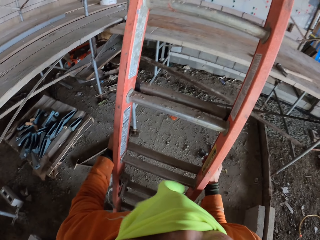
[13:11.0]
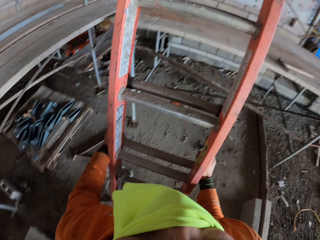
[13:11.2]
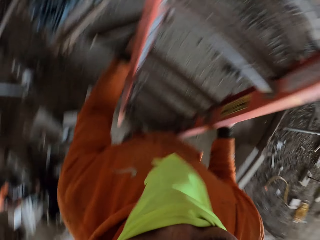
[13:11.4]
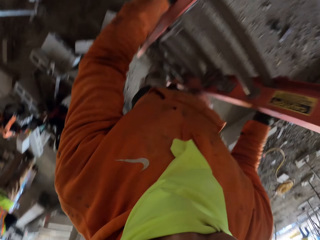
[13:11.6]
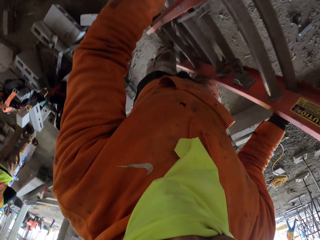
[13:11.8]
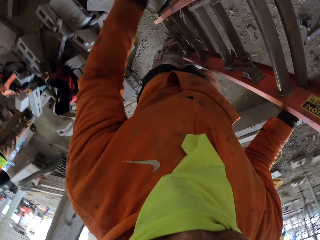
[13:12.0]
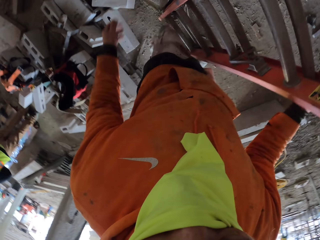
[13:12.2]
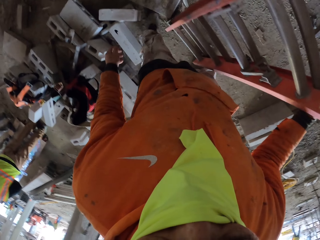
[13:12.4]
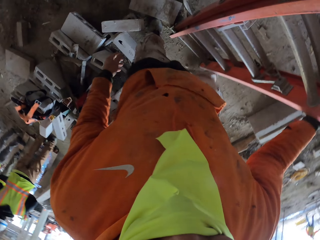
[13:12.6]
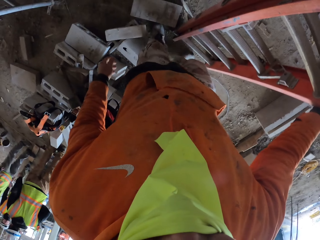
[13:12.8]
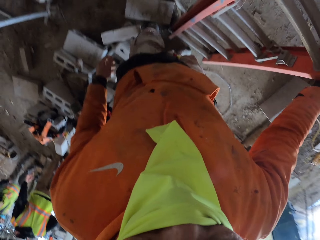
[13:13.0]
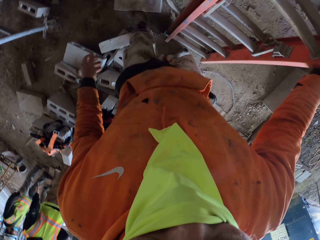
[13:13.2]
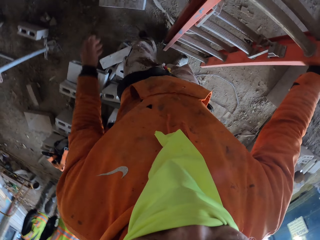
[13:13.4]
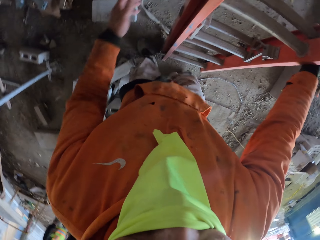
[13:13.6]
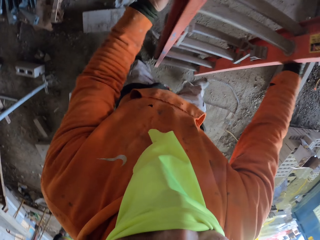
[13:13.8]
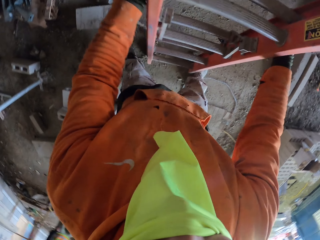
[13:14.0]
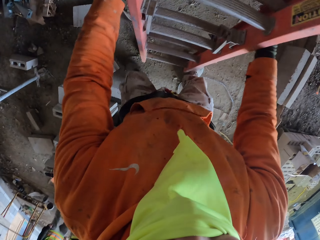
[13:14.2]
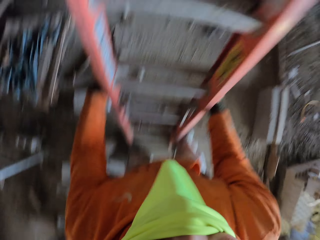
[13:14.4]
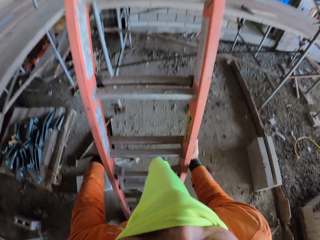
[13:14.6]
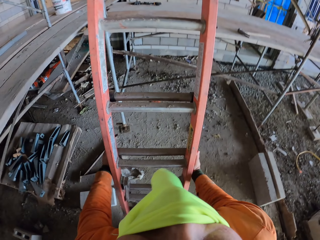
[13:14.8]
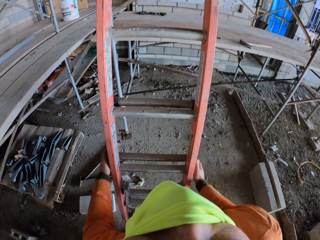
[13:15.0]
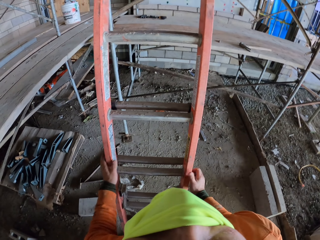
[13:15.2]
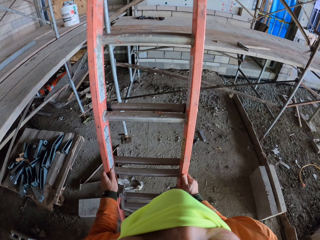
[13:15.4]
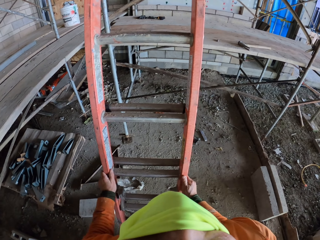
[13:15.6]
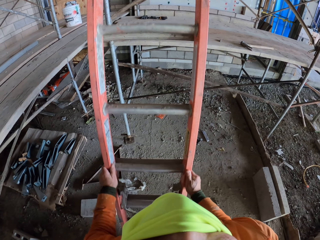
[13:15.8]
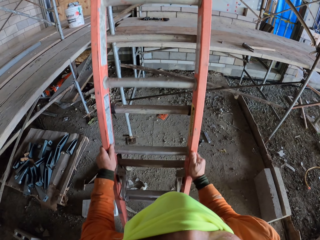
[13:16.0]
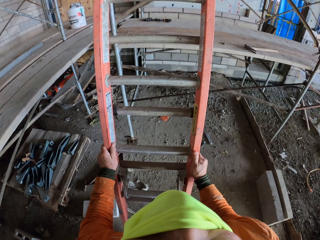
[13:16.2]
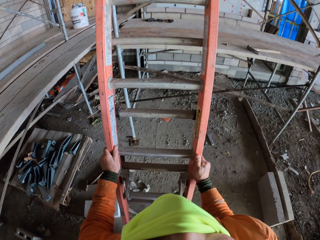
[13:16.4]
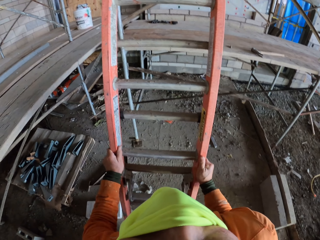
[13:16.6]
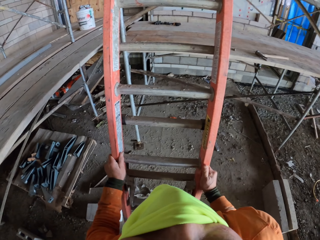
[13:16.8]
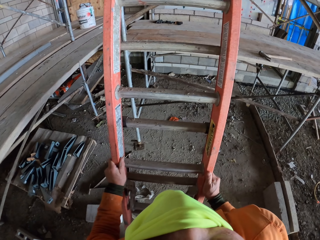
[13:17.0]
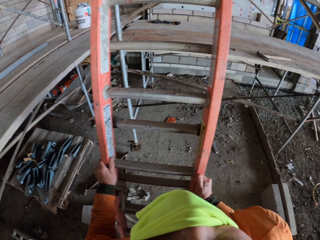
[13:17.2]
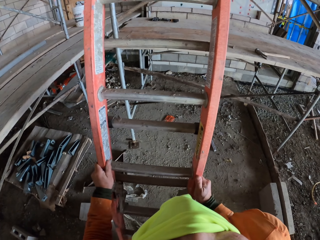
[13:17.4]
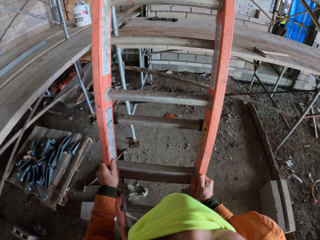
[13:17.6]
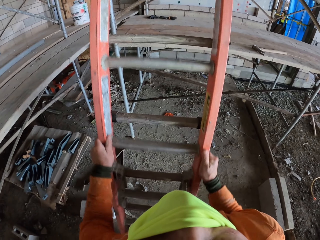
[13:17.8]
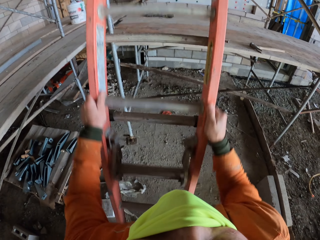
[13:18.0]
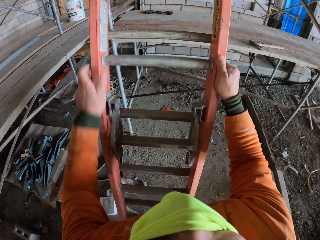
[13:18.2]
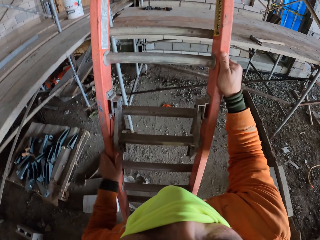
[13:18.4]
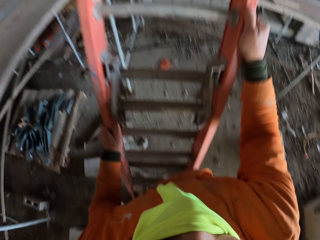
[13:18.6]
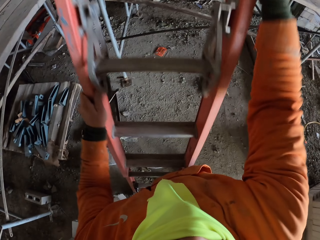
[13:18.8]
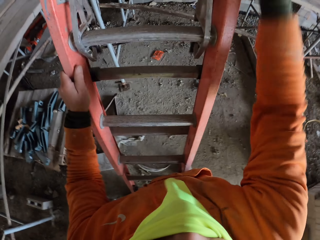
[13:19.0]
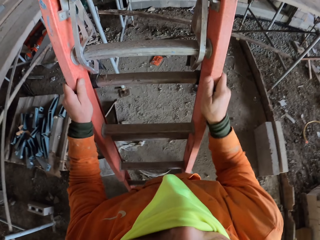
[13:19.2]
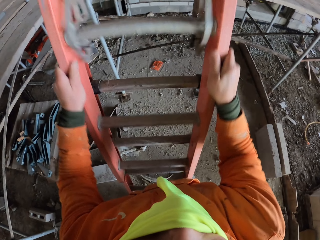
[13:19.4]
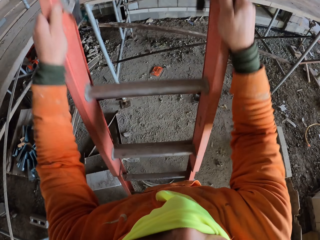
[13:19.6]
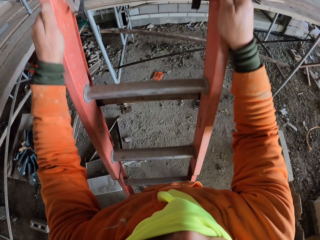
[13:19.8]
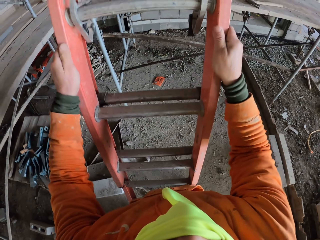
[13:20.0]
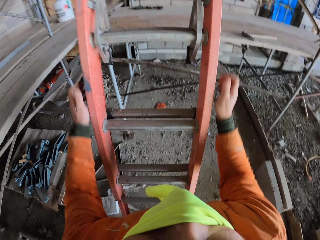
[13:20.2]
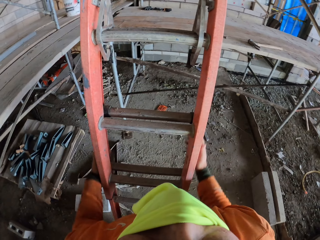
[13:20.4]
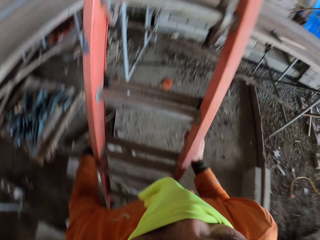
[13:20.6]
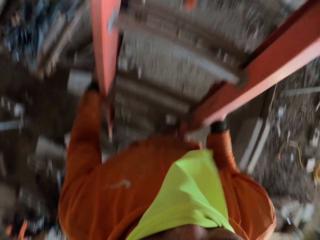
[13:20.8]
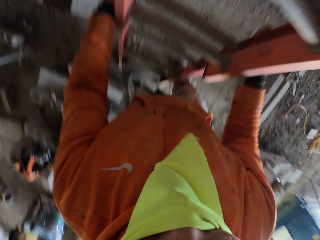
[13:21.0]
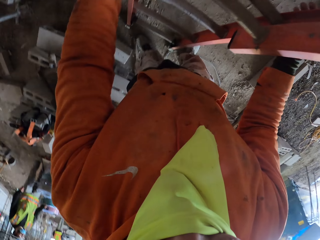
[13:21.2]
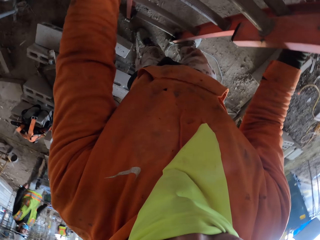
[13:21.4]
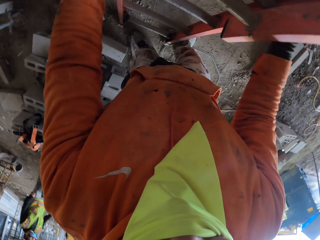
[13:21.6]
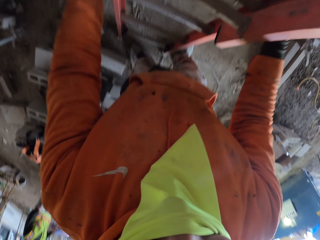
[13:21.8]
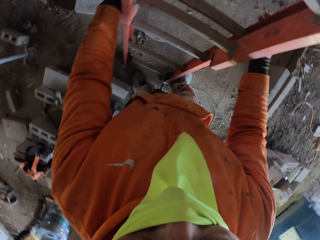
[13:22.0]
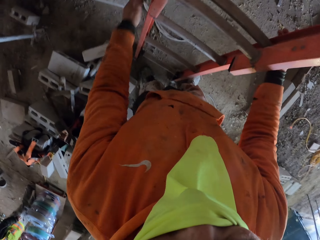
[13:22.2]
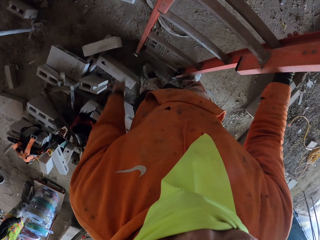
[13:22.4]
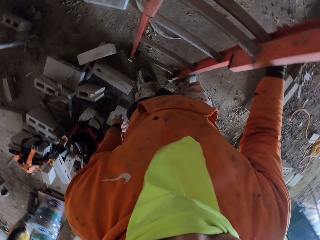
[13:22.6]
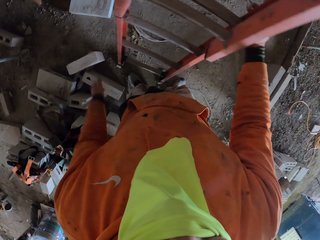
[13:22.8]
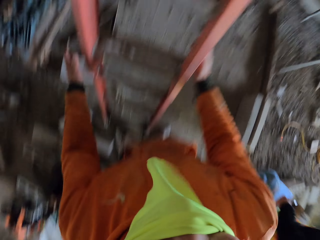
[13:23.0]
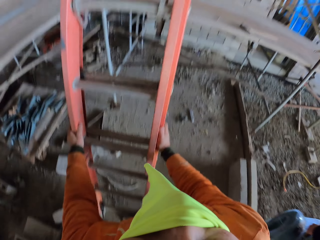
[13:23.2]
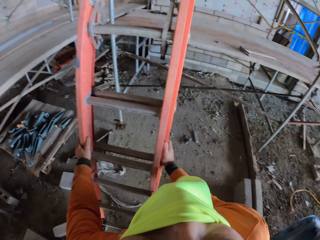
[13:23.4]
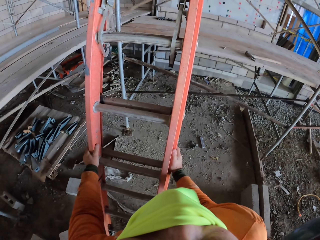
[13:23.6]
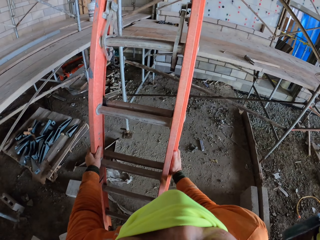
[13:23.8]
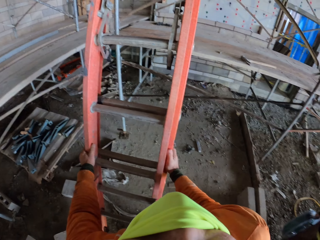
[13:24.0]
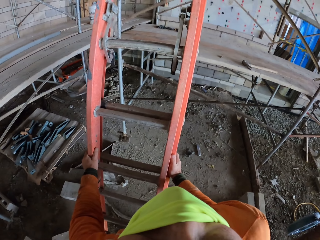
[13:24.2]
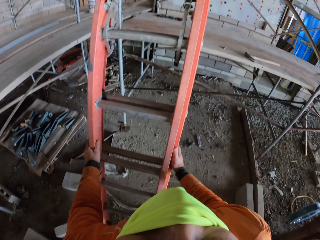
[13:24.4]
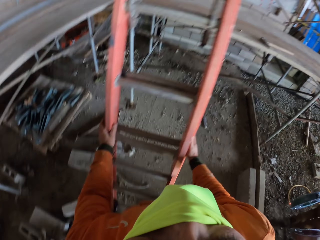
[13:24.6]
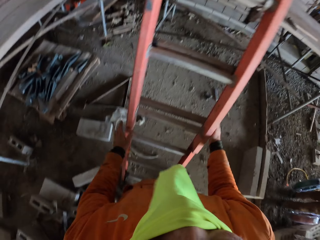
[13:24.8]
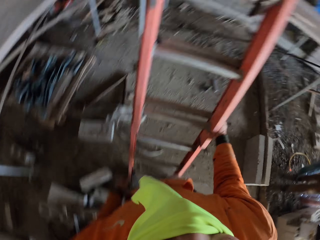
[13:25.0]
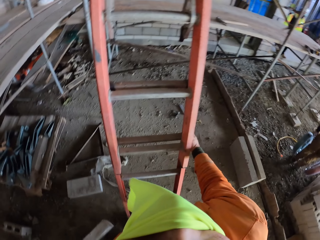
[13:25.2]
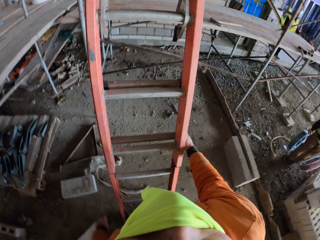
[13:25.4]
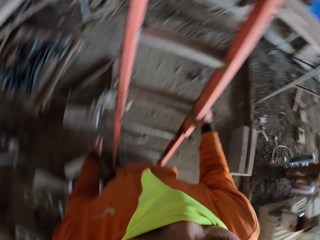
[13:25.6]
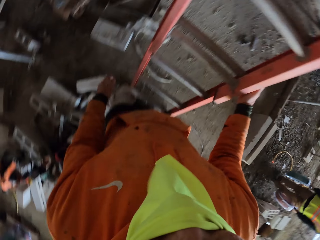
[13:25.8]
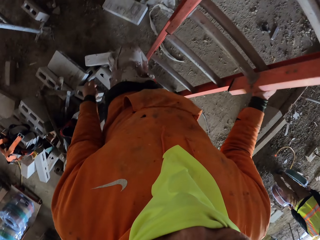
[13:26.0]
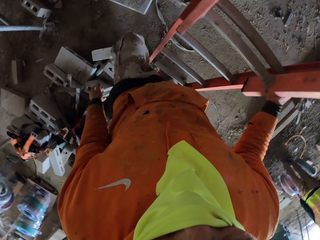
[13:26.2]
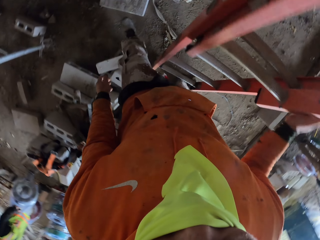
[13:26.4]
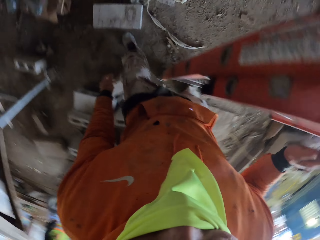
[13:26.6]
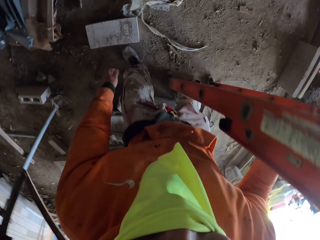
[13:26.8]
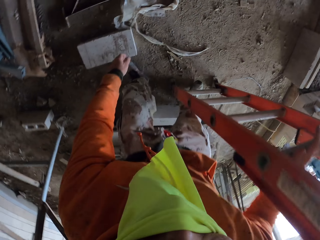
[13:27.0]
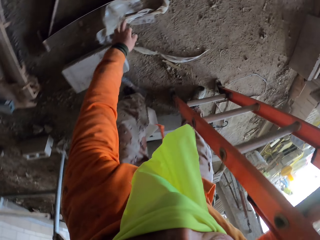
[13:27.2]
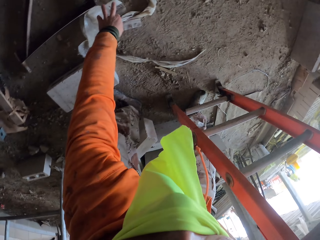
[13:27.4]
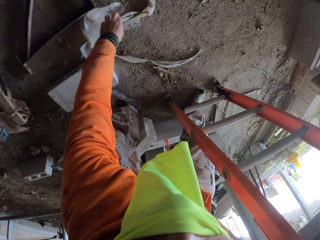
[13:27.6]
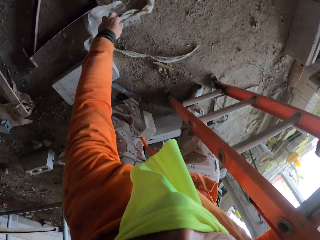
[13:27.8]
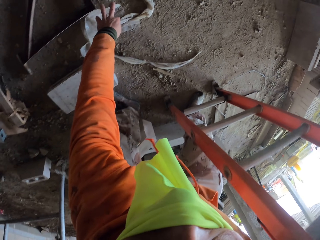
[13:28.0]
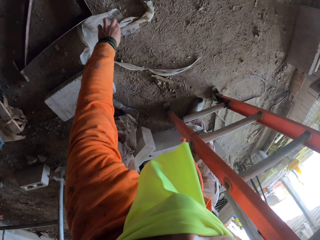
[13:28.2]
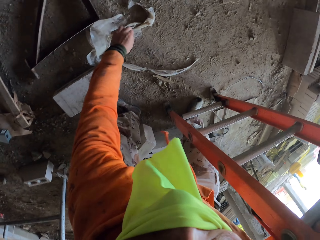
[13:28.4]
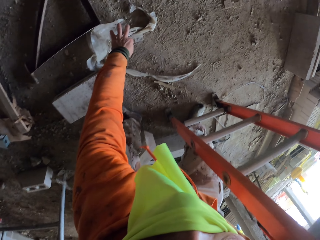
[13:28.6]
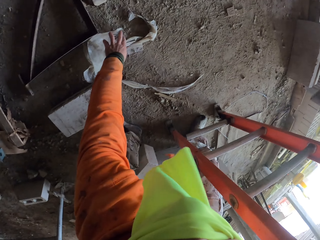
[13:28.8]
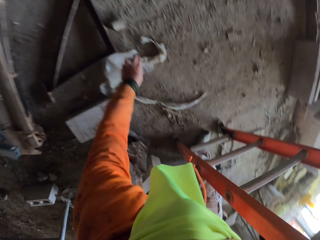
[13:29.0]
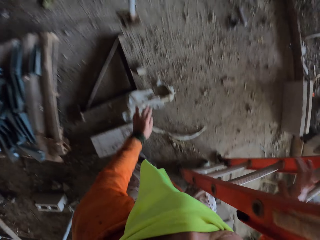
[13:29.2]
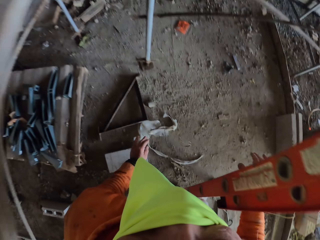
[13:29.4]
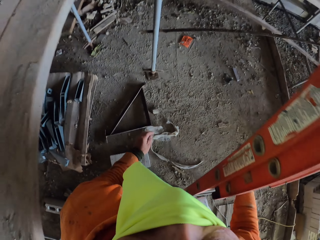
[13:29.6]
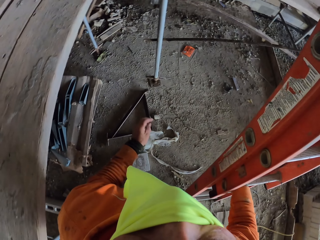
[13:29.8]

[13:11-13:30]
The camera wearer moves a ladder. They walk near the ladder, move a hollow block with the leg, and adjust the ladder. They adjust the ladder again. They stare at the ladder. A person carries hose pipes. The camera wearer shakes the ladder. They adjust the ladder. They move the leg, touch a stainless steel wire, and pick up the stainless steel wire.

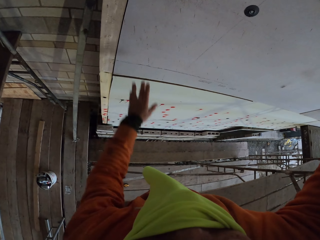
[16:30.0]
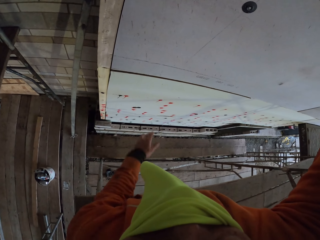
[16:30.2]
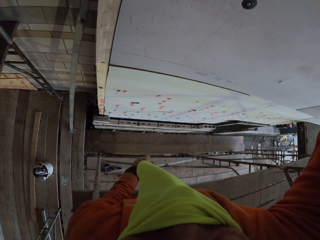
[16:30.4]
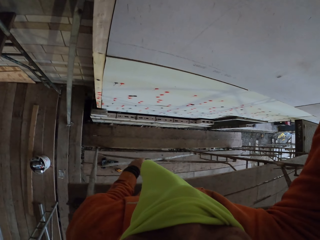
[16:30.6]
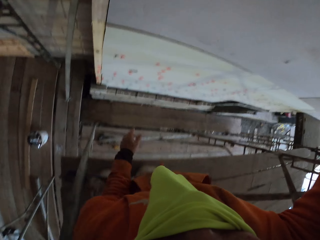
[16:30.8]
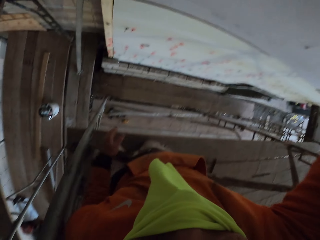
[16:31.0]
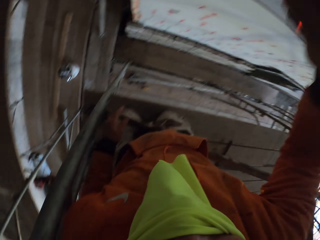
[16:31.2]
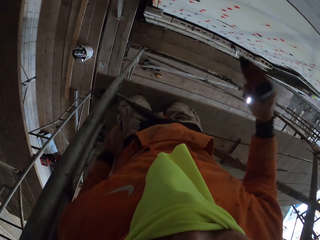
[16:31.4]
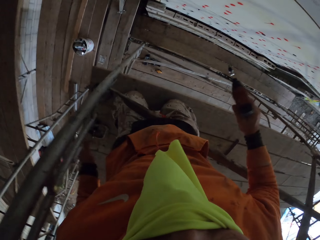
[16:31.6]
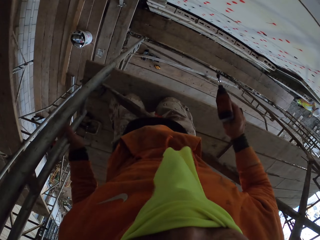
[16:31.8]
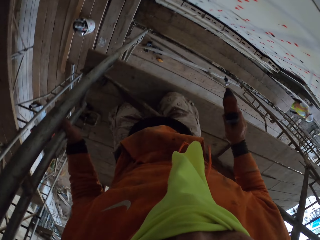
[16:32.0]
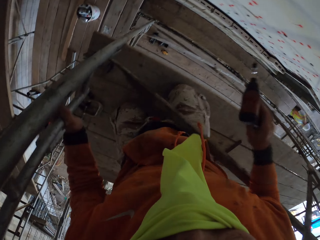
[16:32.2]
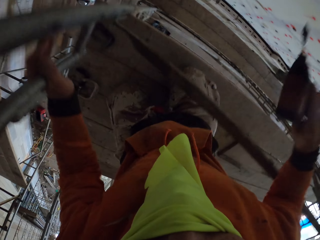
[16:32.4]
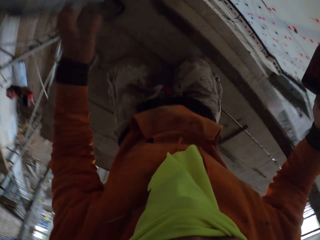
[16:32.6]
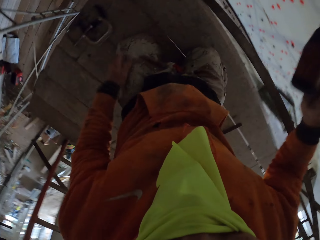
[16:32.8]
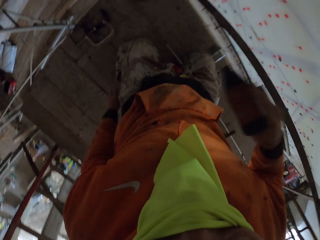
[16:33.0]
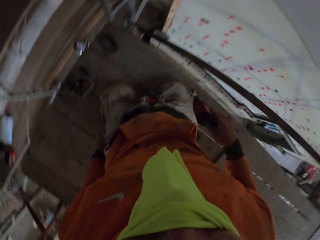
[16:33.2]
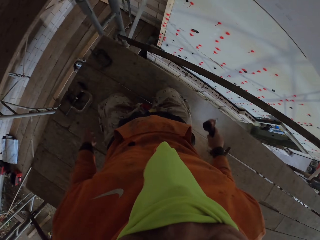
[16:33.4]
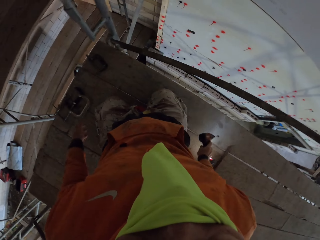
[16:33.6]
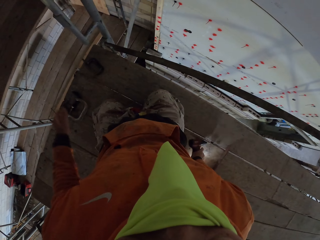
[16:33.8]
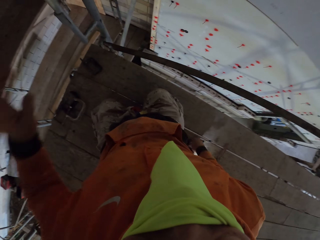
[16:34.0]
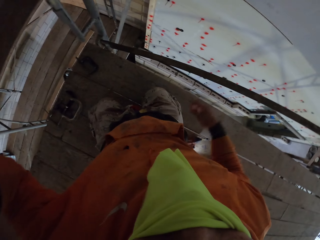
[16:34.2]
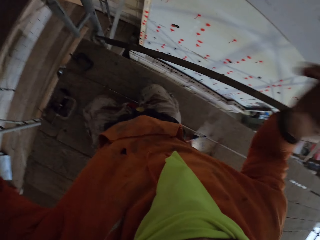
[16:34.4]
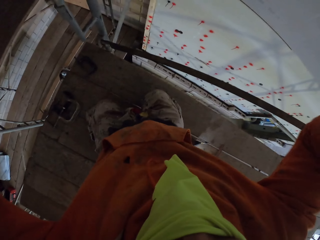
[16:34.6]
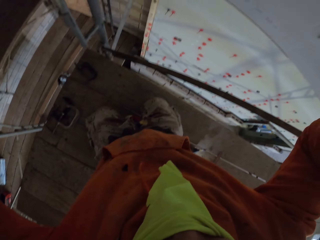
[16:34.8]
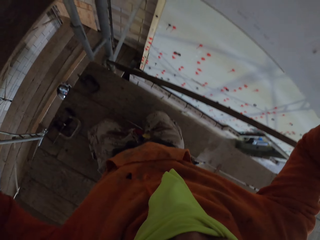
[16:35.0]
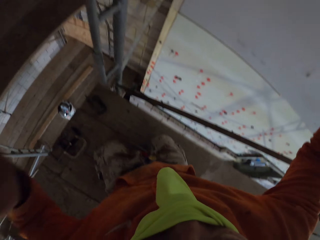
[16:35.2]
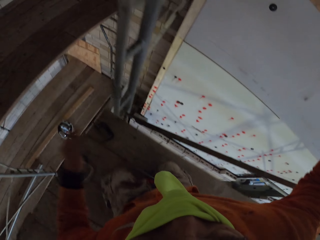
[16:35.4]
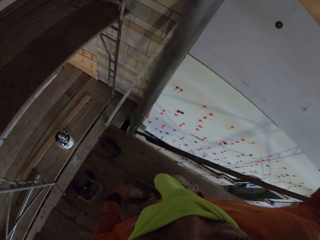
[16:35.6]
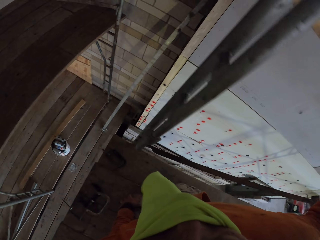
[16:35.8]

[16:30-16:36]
The camera wearer moves his legs. He places a drill on the scaffolding. He raises the right hand. He handles a camera.
